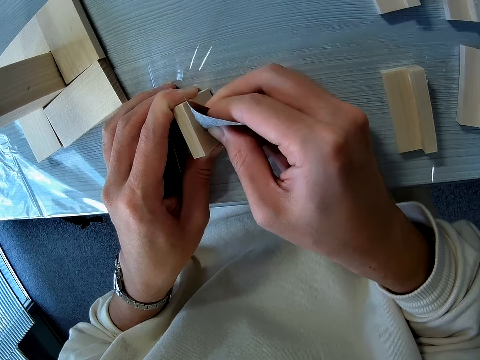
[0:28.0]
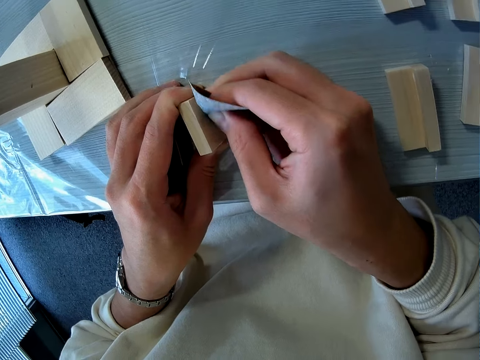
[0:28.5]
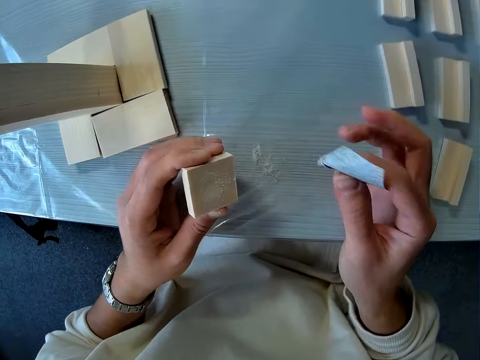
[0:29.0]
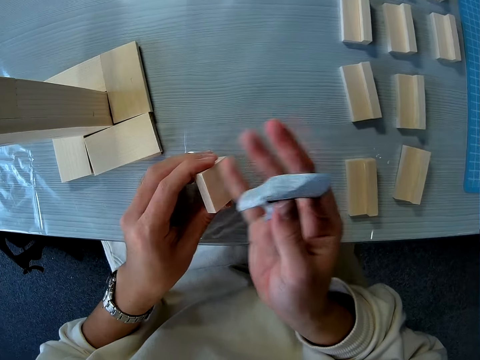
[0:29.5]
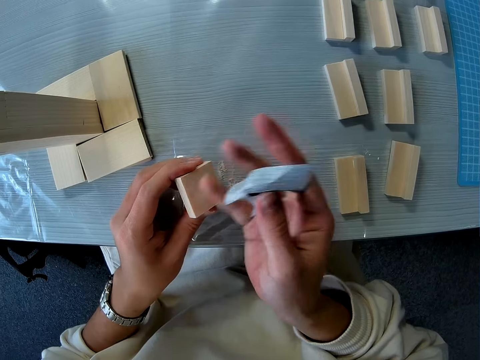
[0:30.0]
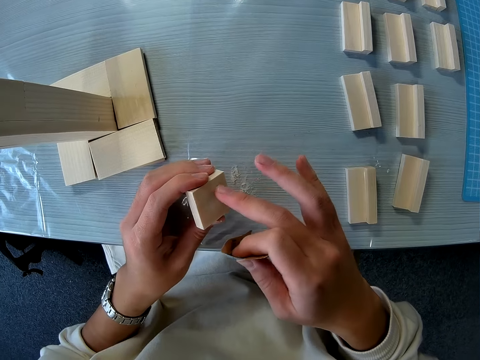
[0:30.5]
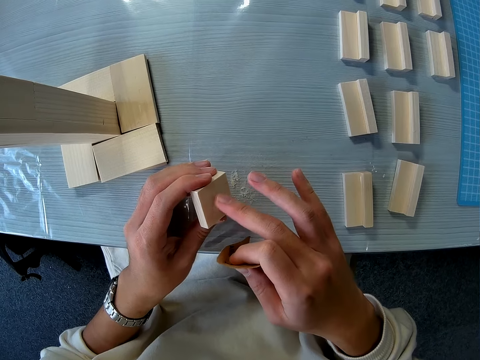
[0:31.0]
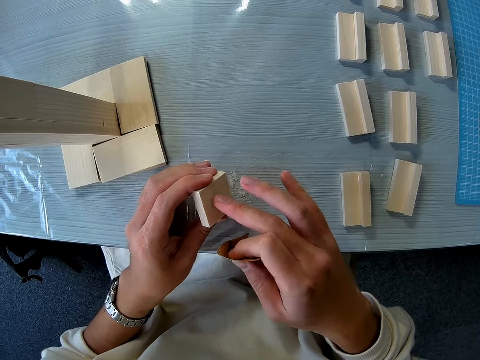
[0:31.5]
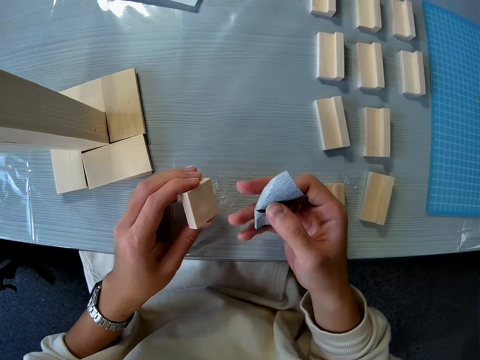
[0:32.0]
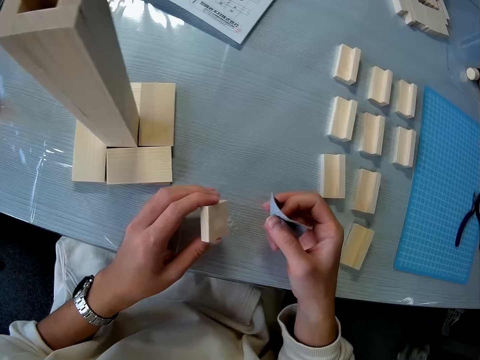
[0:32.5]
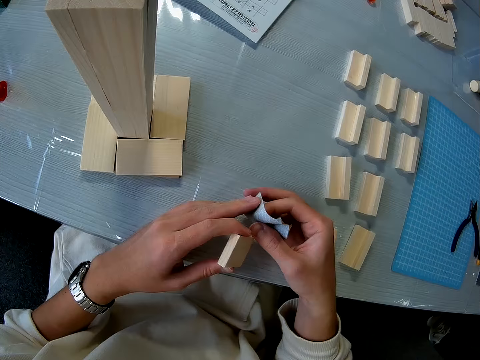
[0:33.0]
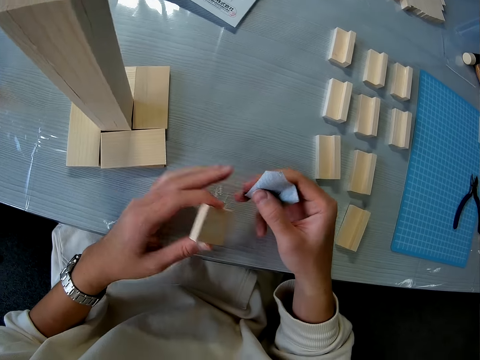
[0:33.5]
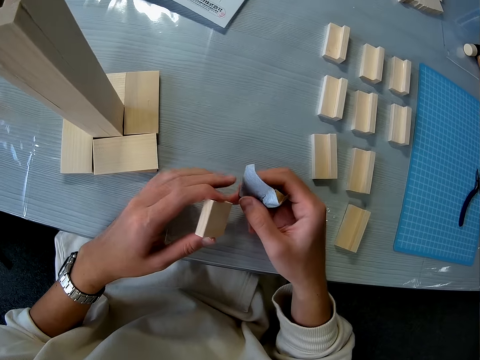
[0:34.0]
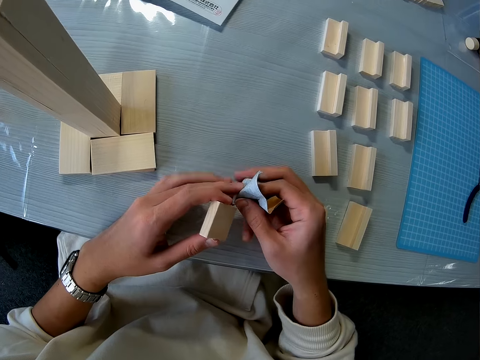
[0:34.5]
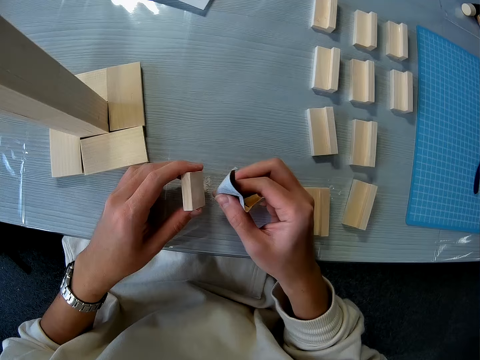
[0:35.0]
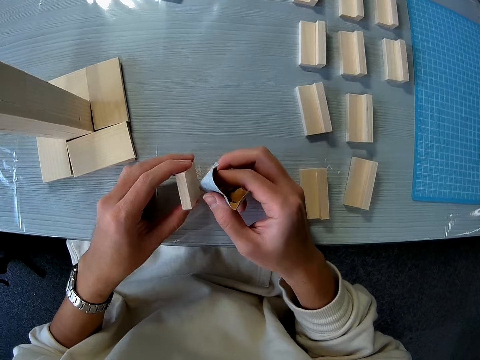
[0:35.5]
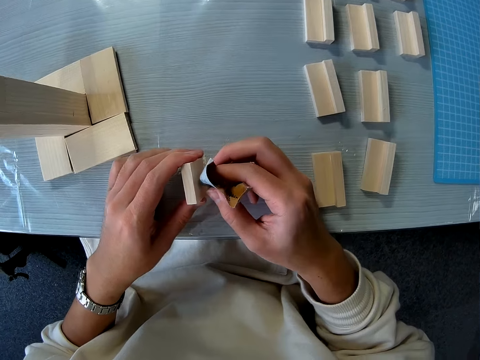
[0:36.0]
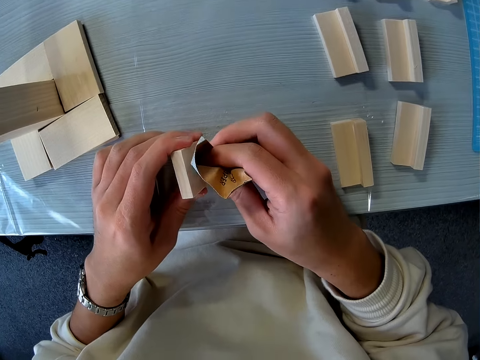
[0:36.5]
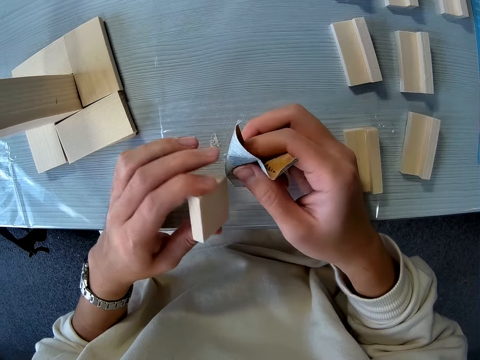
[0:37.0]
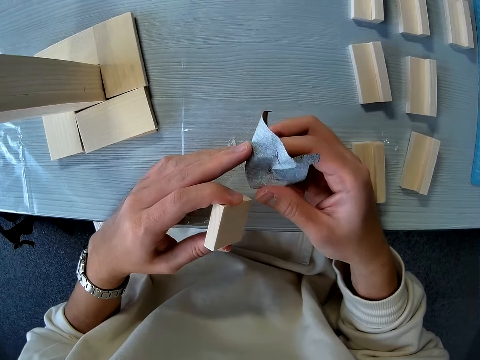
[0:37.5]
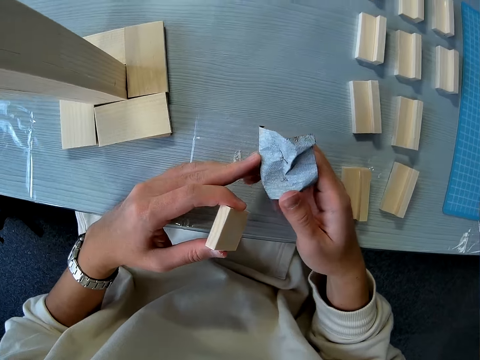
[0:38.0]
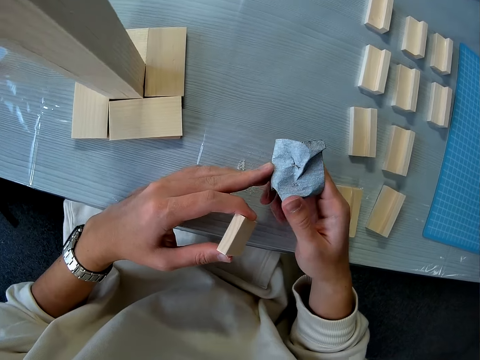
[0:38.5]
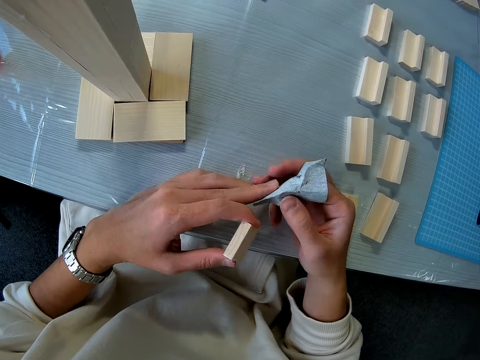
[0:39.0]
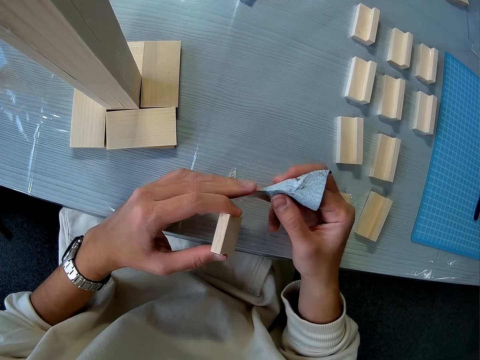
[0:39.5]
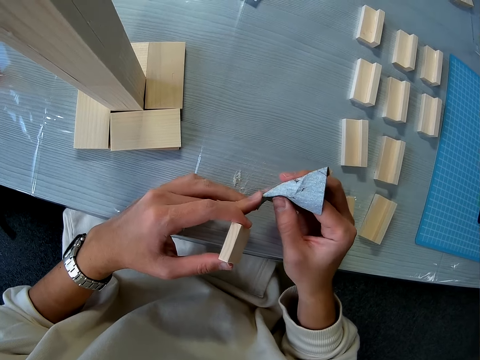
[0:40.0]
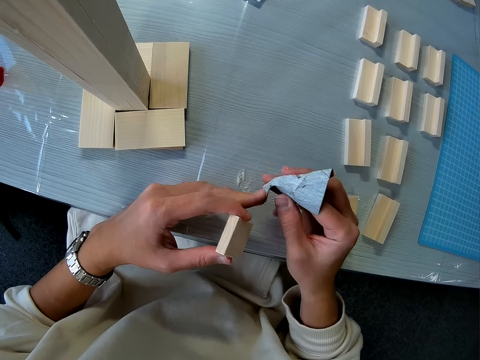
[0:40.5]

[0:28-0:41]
The camera wearer dusts off the woodchips with his right hand. He folds the sandpaper. He sands the wood with the sandpaper. He folds the sandpaper.

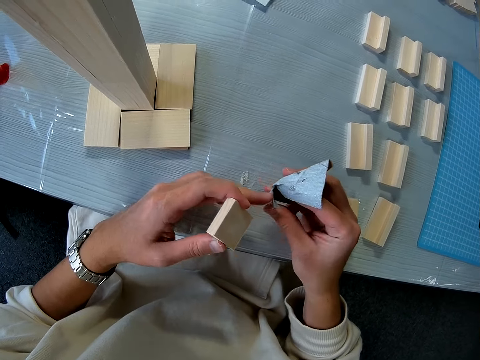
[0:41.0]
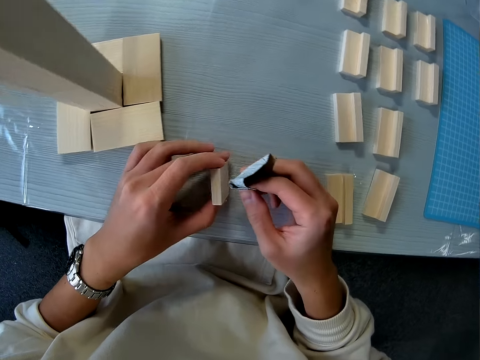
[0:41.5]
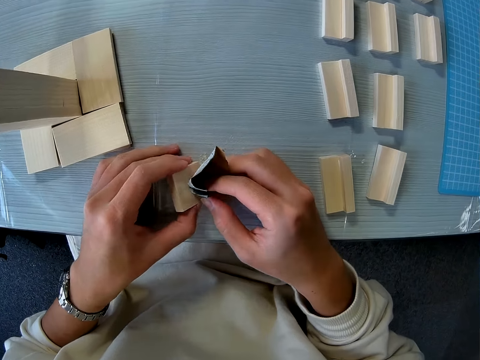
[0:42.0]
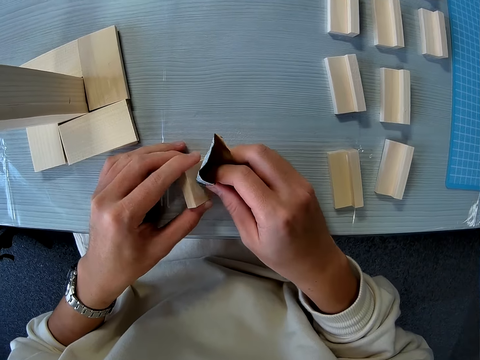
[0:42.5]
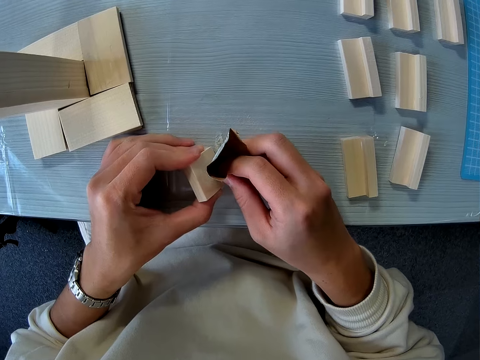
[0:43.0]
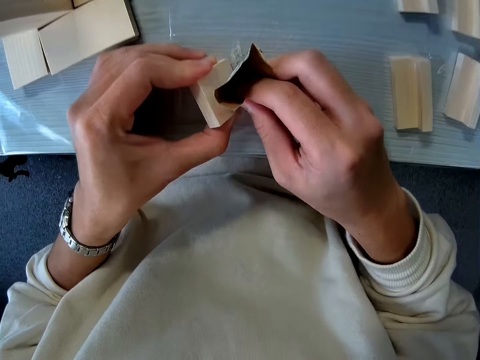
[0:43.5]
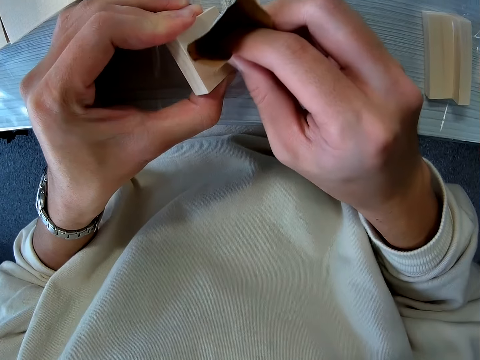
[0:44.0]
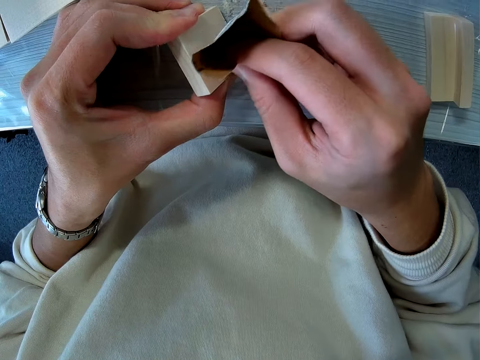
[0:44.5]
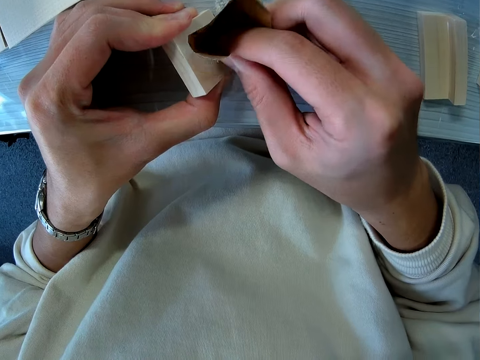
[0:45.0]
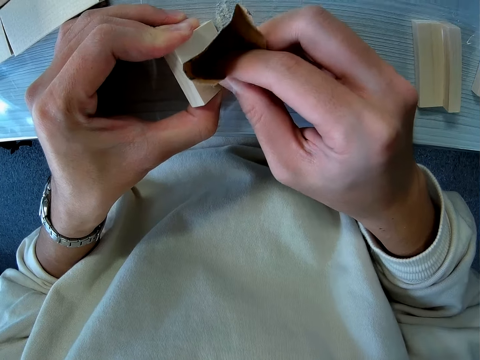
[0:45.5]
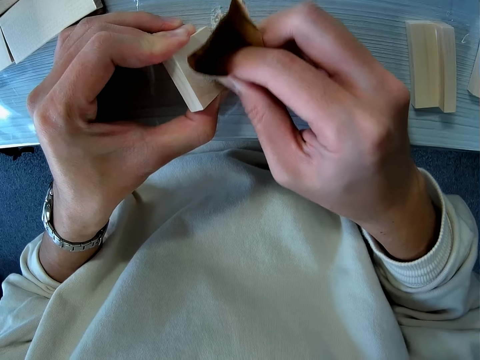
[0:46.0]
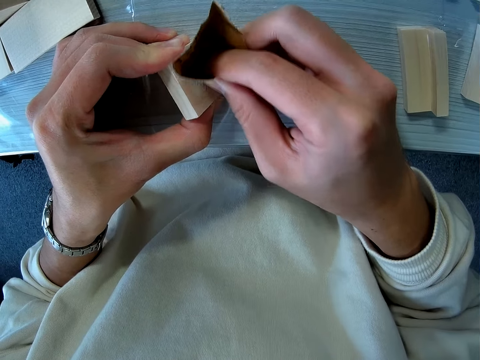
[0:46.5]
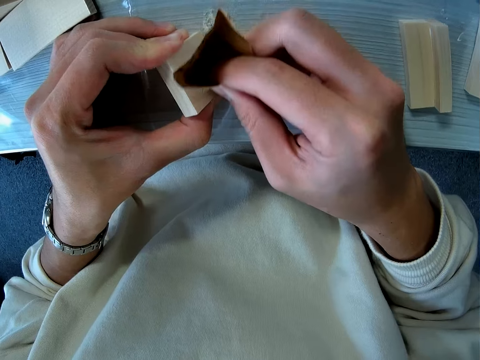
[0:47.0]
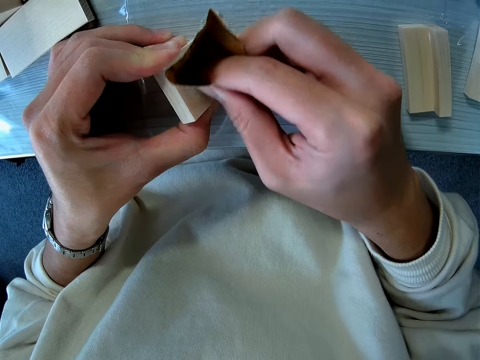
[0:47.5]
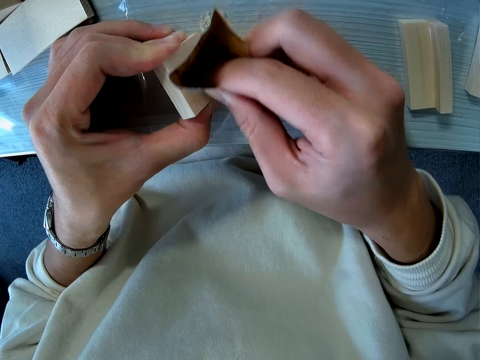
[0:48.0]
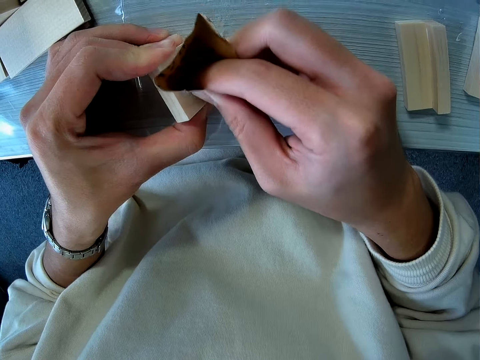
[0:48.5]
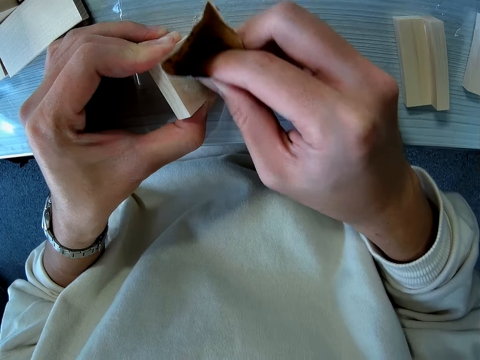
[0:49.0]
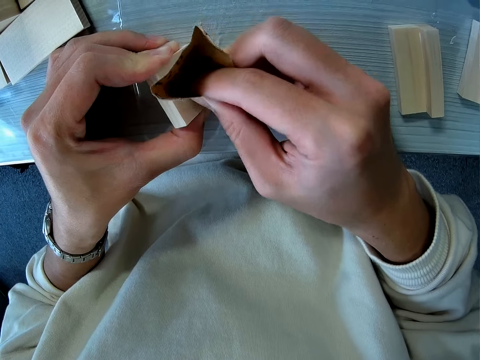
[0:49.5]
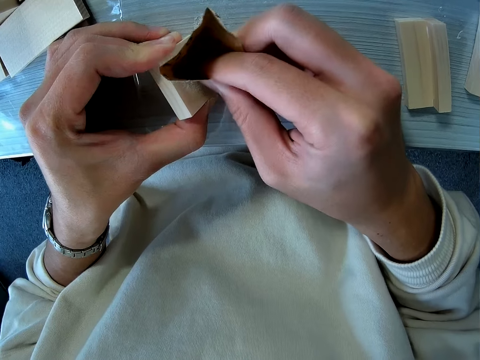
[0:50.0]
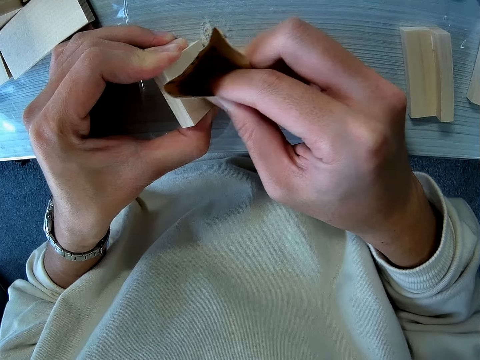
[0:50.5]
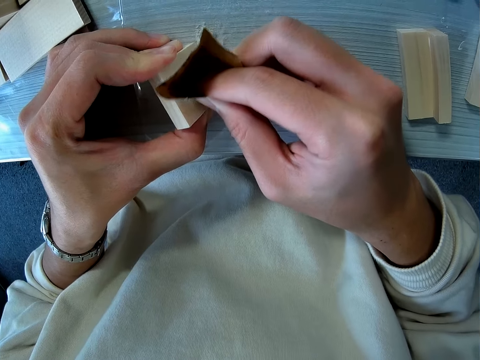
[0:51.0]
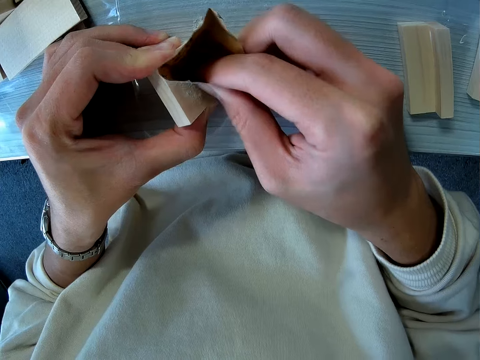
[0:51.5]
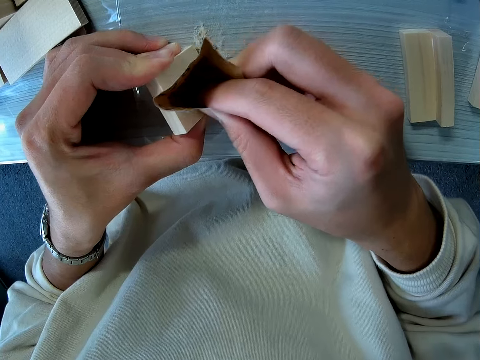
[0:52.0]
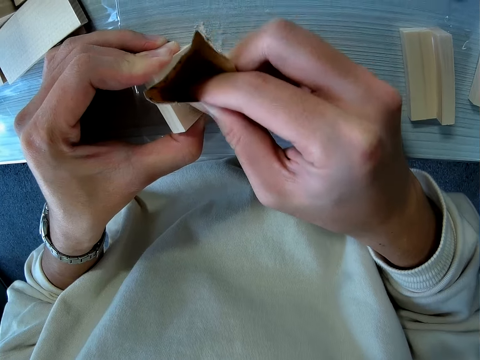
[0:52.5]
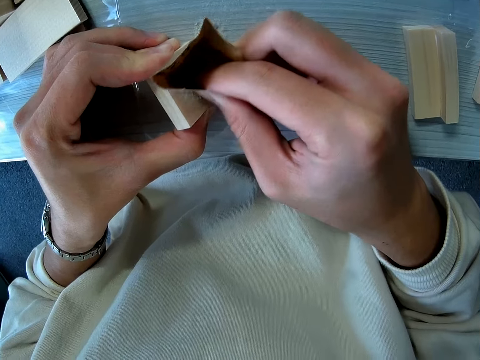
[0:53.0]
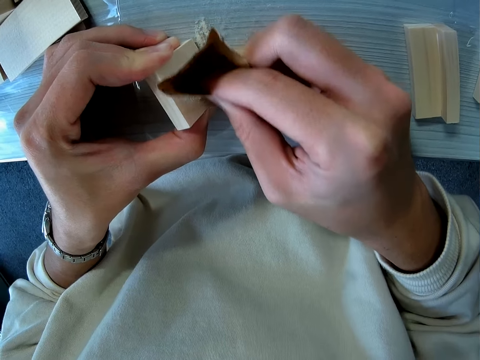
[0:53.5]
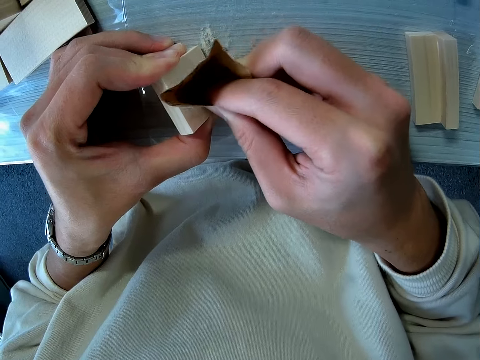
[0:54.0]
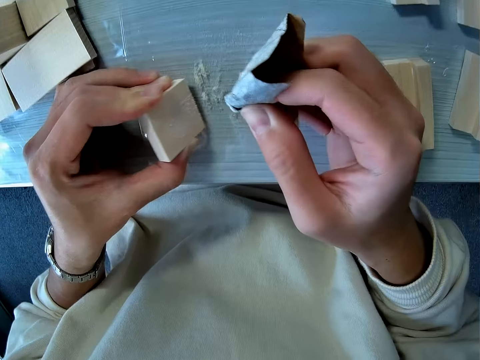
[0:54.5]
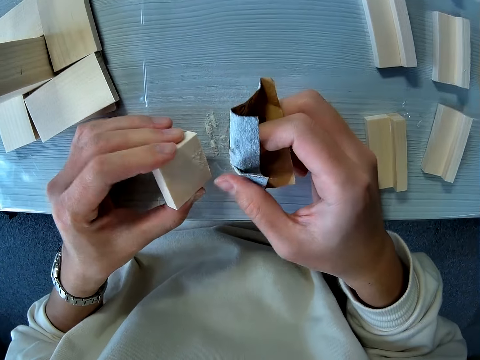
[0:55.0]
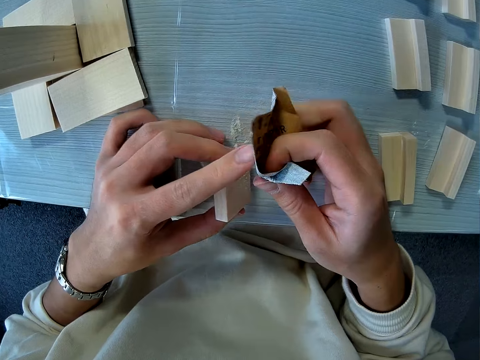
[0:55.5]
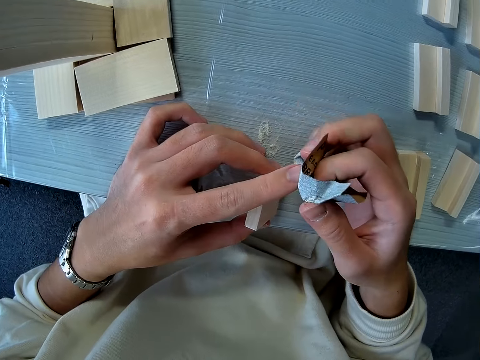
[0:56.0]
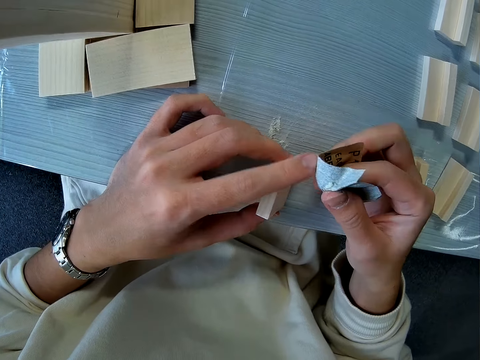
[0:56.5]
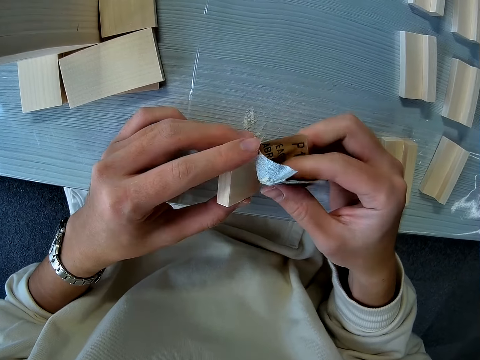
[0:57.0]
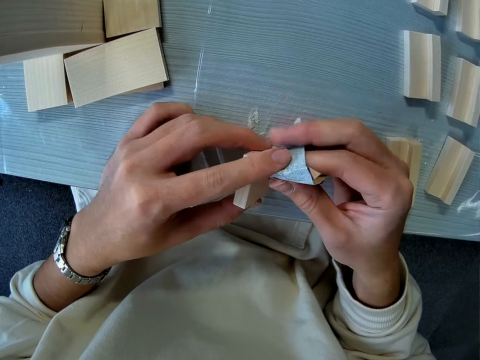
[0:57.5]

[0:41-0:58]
The camera wearer sands the wood with the sandpaper. They fold the sandpaper.
